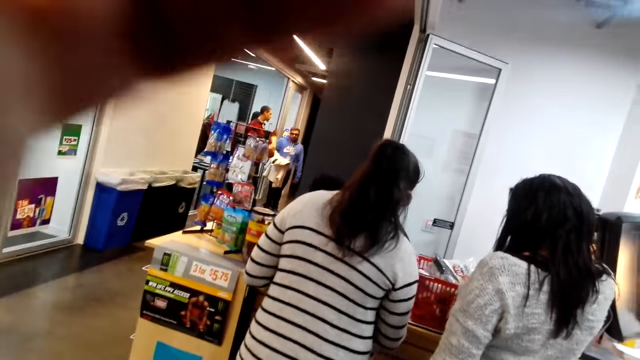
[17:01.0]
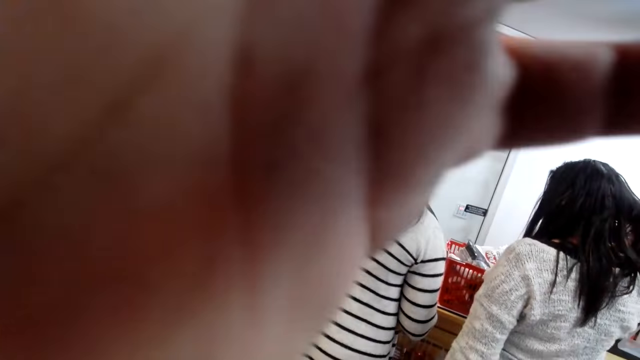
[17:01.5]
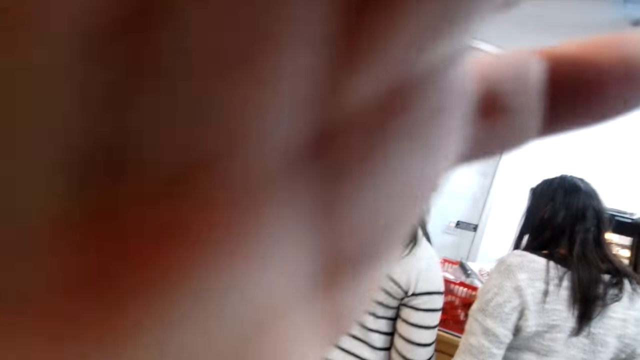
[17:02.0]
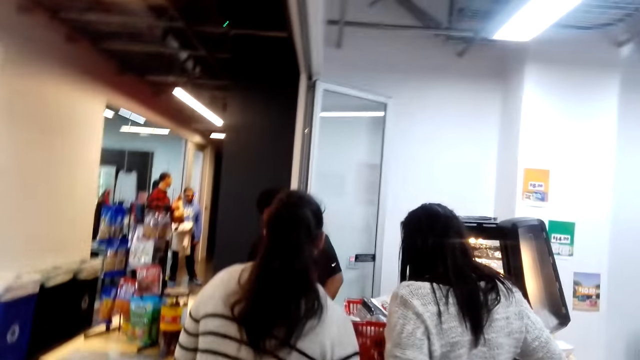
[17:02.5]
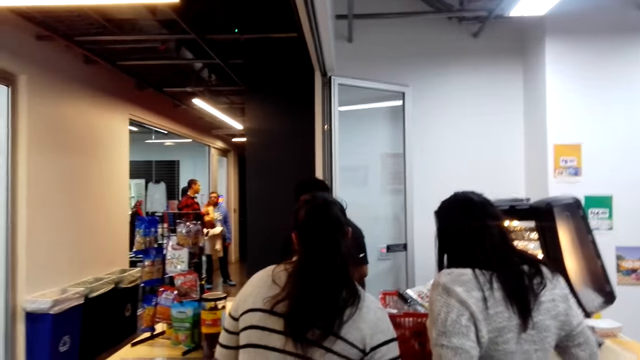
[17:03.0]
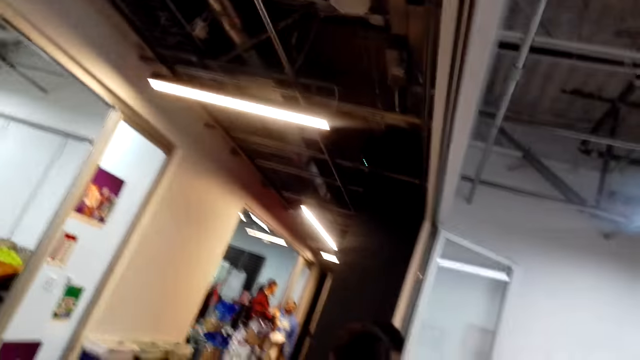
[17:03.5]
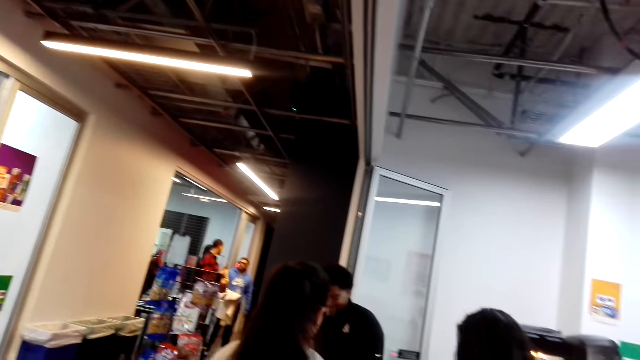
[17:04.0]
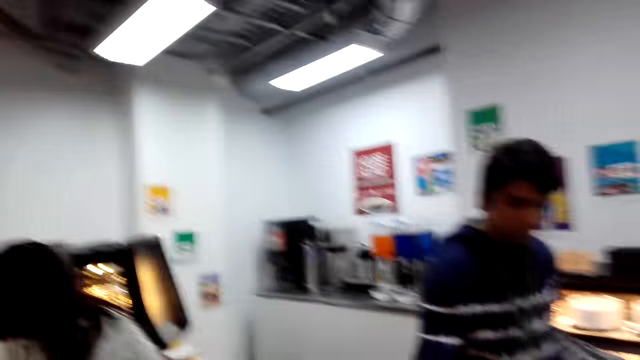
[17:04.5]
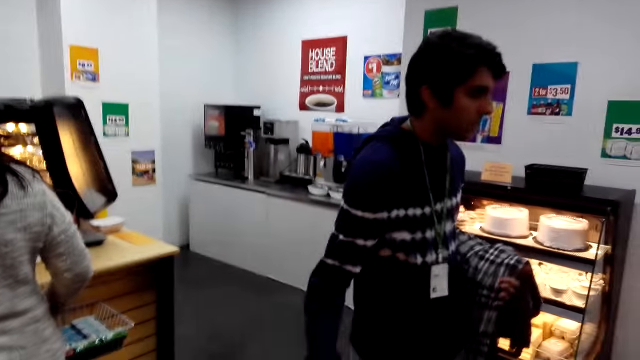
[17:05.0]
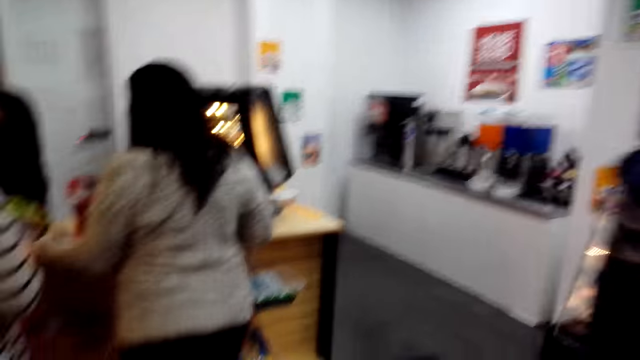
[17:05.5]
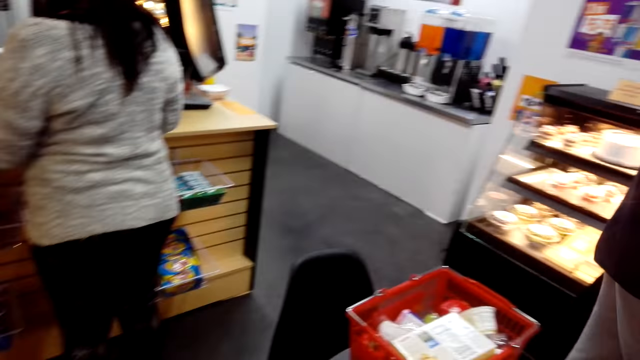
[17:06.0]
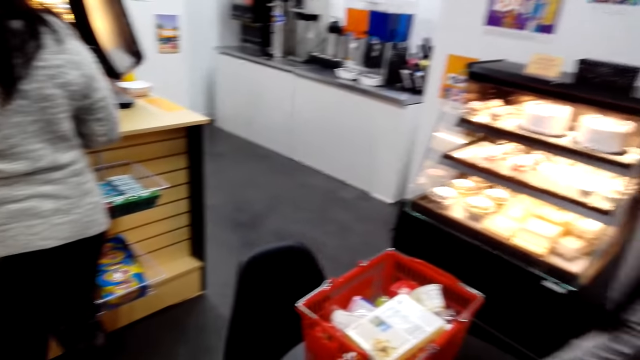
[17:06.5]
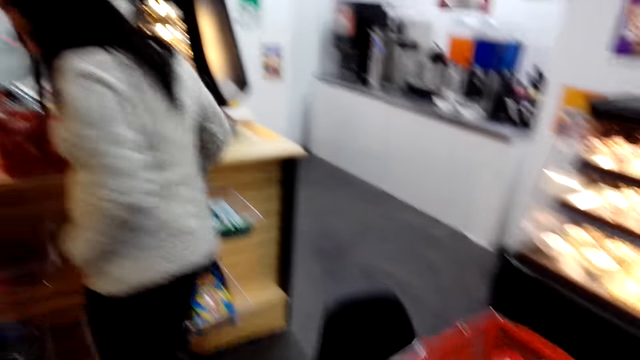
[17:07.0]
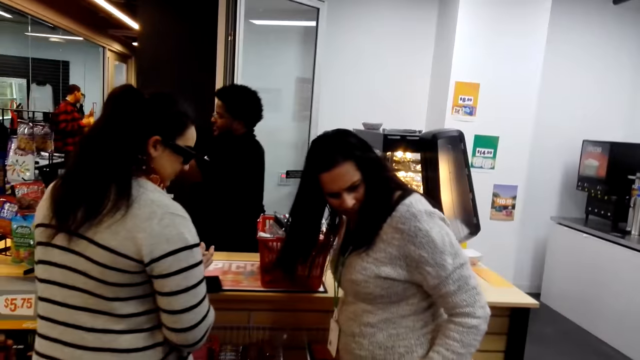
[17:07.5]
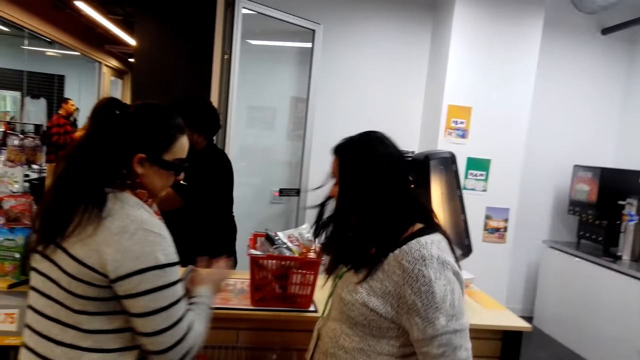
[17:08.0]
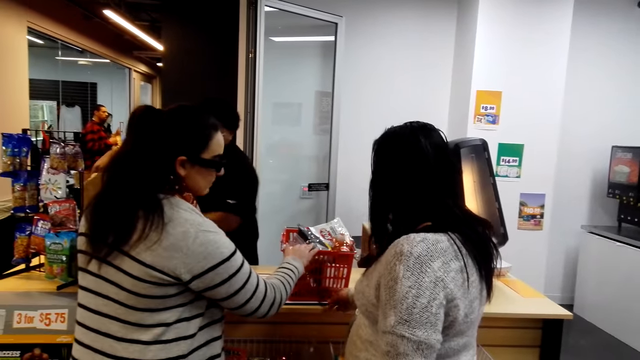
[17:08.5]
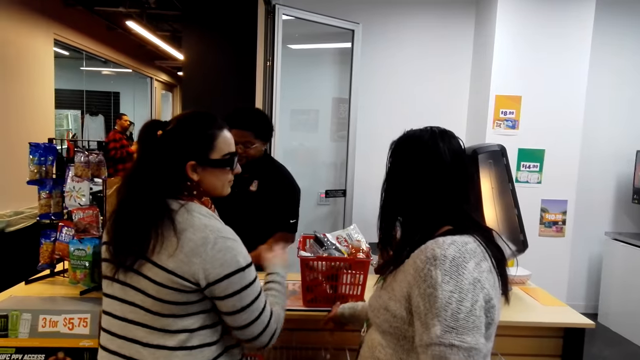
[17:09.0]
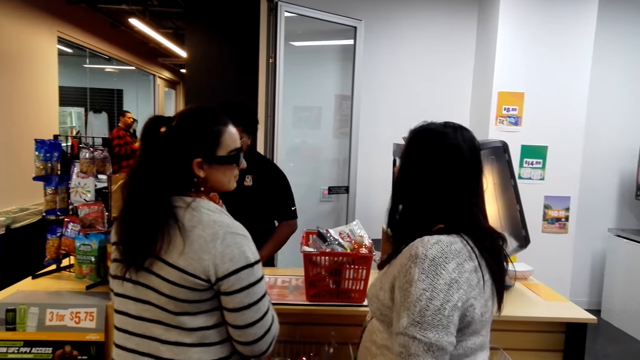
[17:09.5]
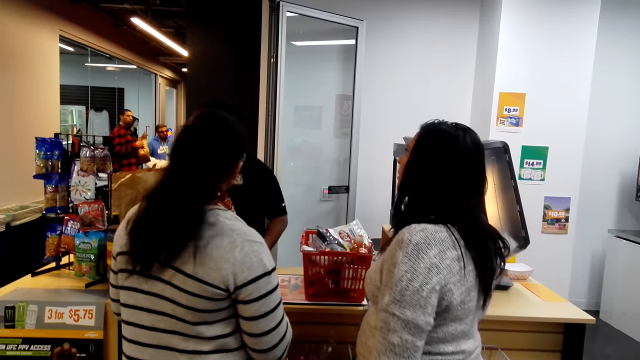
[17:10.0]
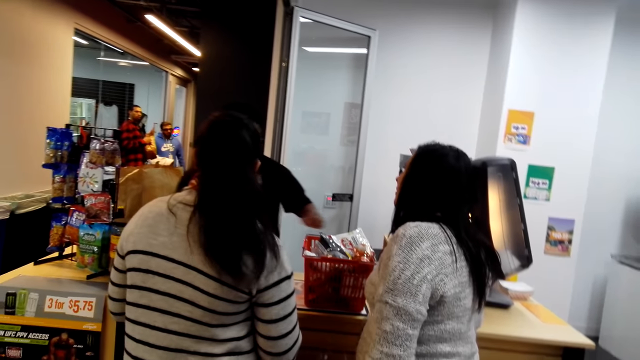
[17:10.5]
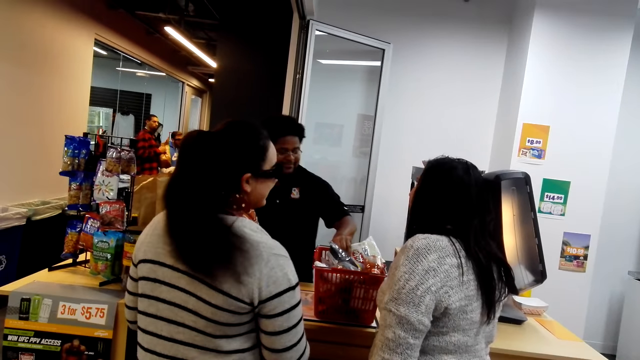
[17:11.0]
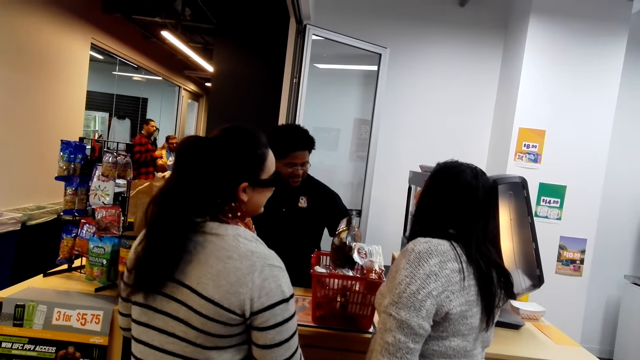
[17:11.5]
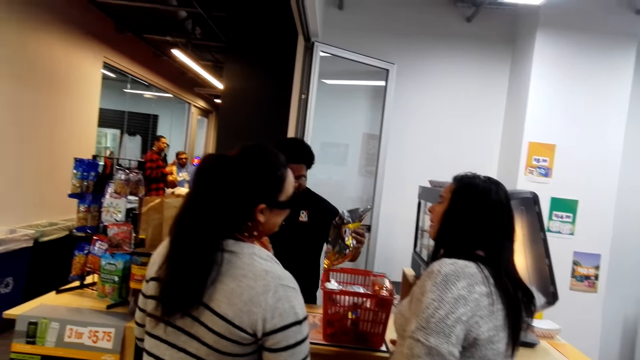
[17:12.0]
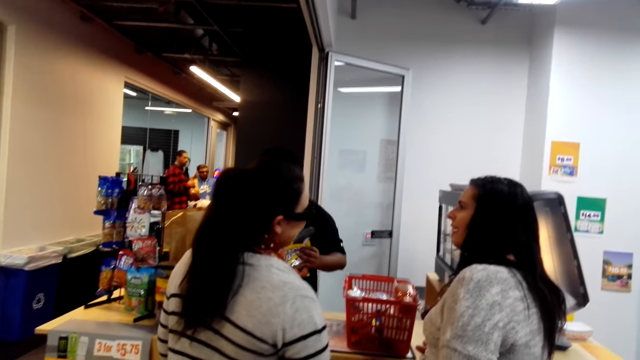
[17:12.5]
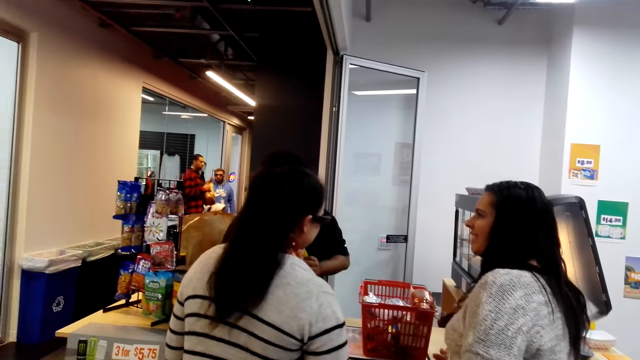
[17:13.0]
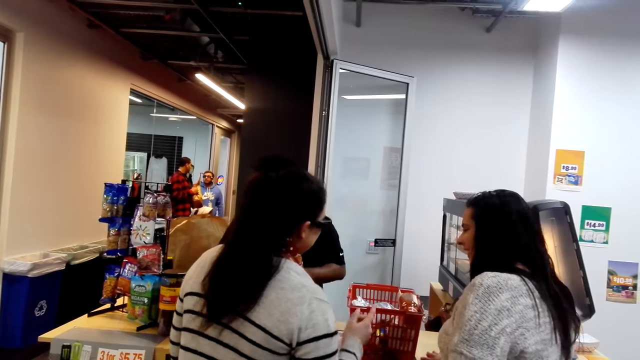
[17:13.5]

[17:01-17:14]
The camera wearer adjusts the camera. A person walks in the room. Another person looks back. A third person touches the basket and nods the head.

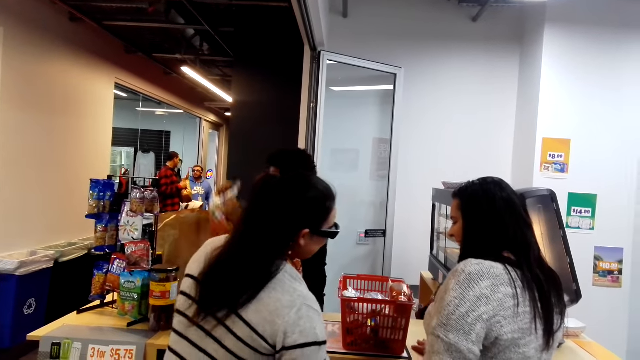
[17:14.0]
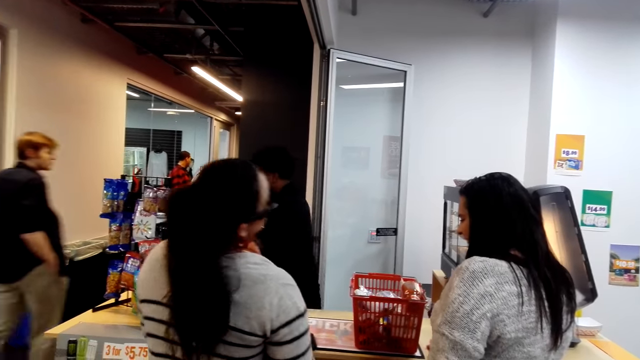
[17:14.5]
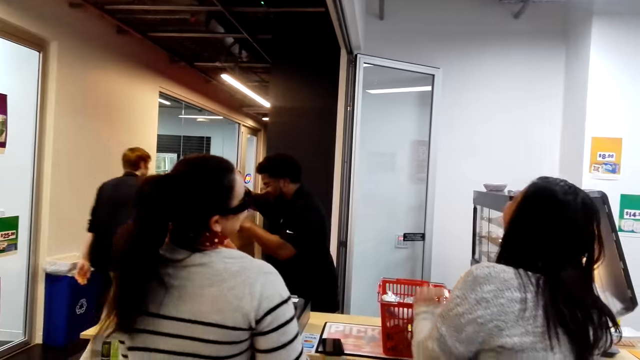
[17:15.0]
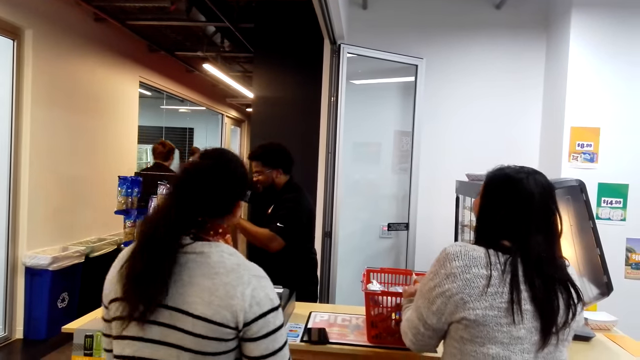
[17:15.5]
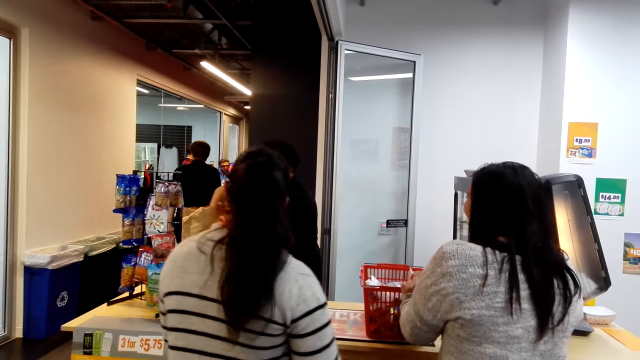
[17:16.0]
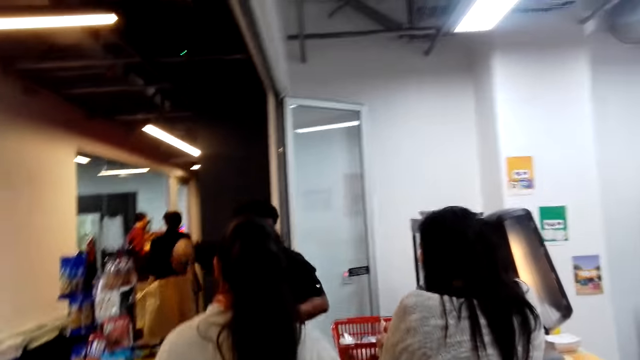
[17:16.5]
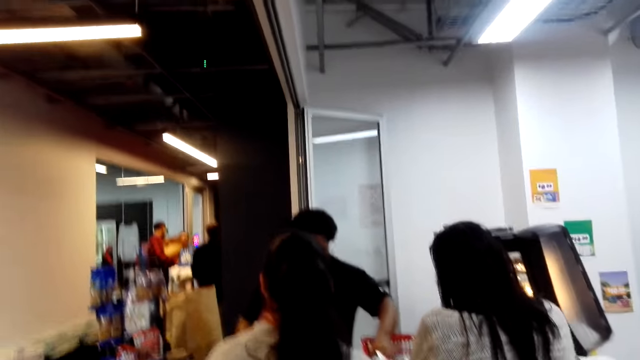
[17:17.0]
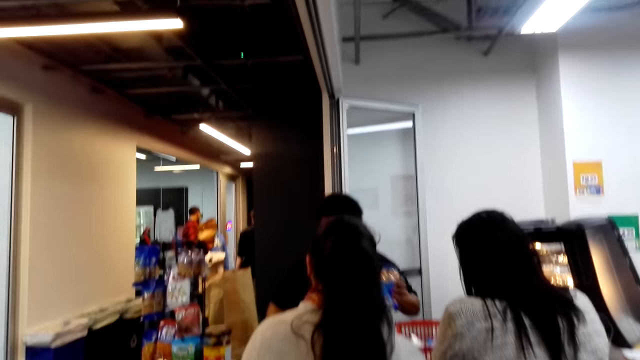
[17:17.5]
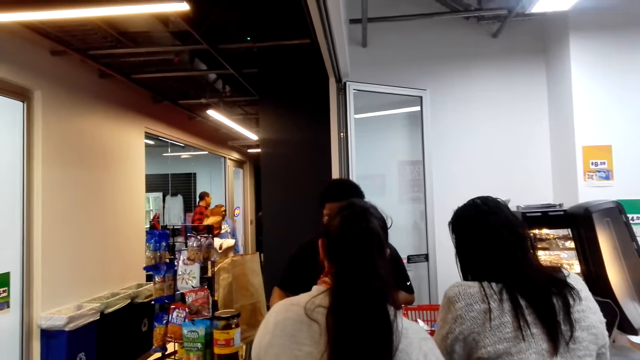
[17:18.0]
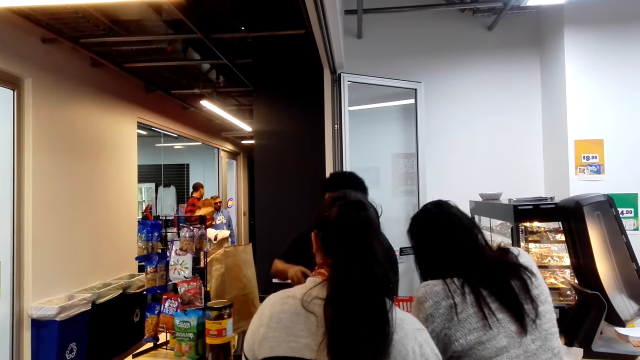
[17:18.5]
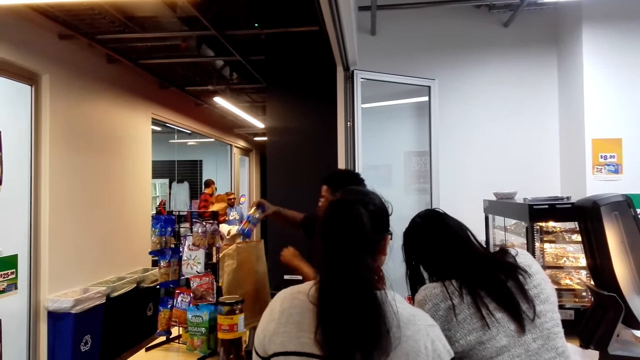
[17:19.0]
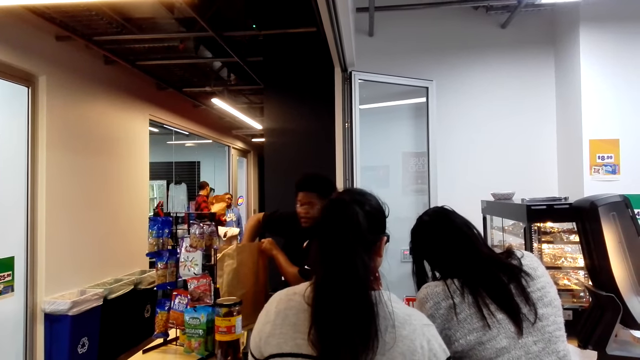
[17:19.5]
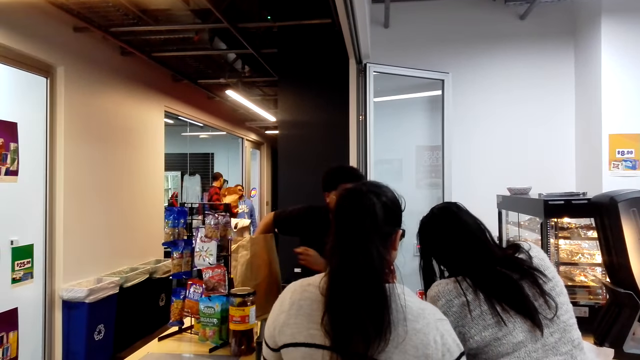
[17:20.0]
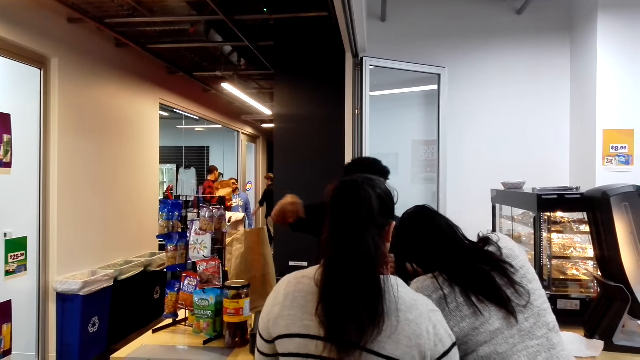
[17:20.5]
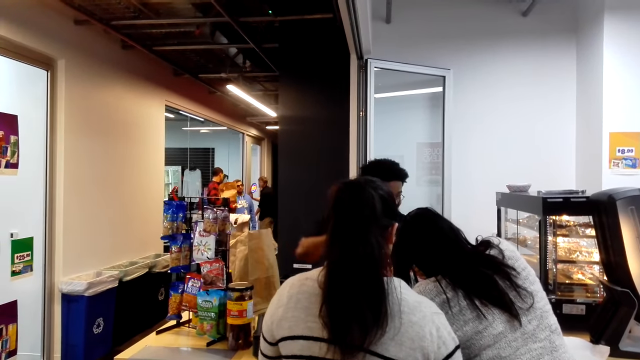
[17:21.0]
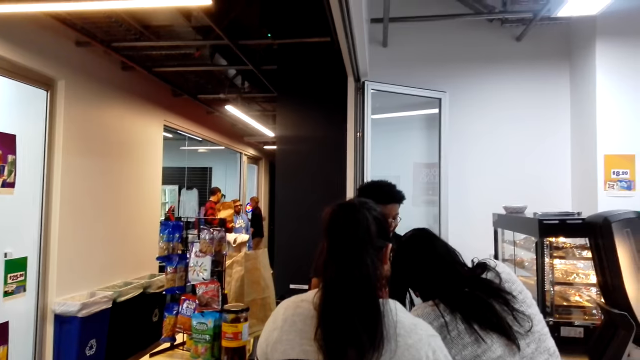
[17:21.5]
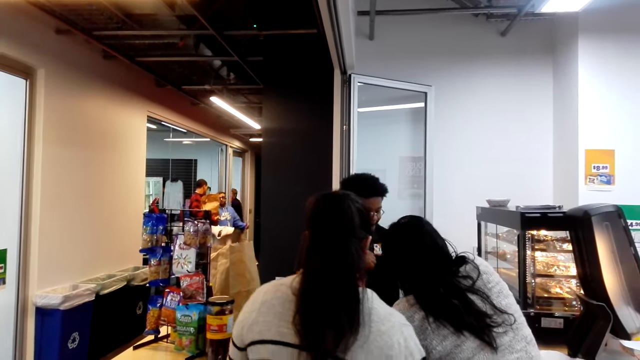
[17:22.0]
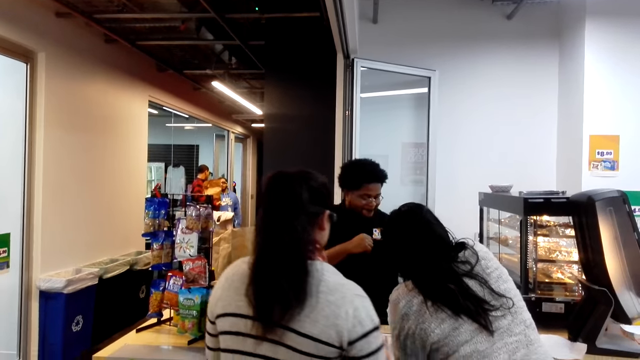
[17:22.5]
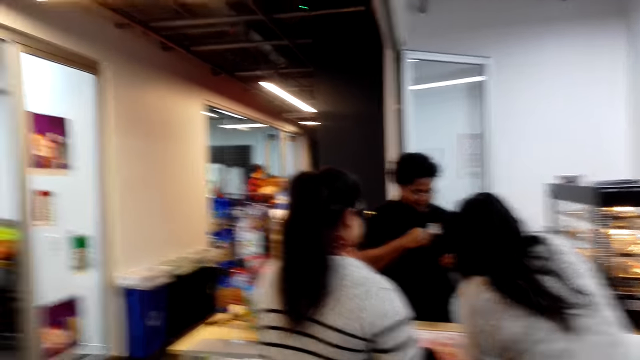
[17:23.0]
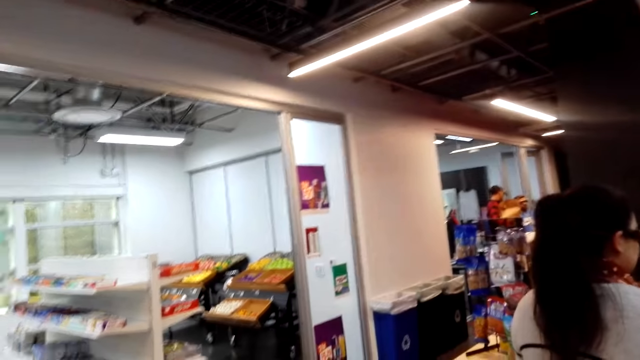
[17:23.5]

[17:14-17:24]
A person puts an item in the bag. Another person walks in the room. The first person picks up the item and packs the good.
